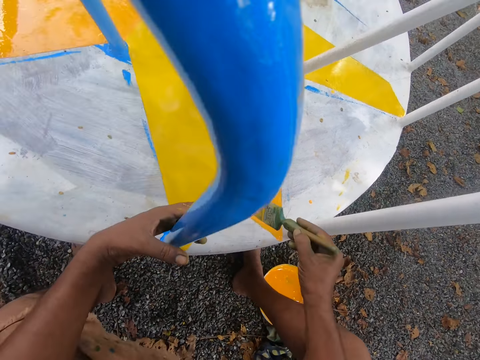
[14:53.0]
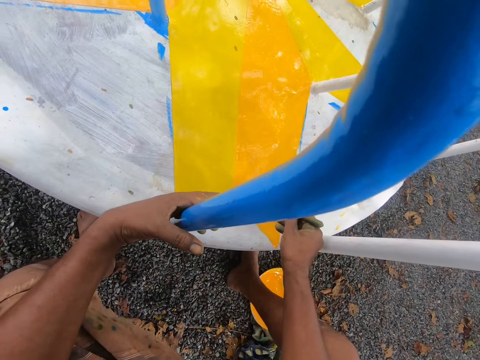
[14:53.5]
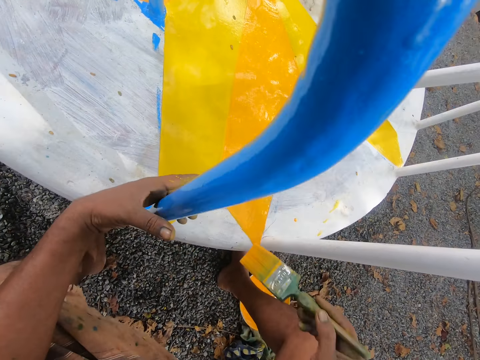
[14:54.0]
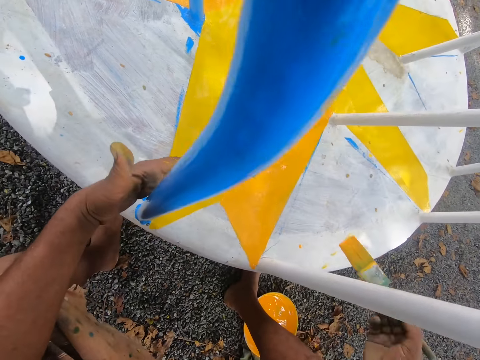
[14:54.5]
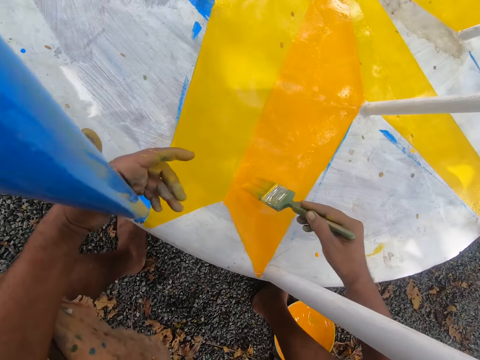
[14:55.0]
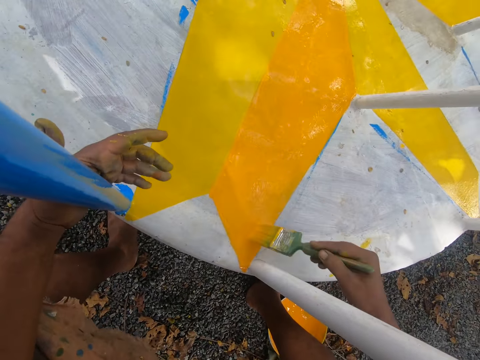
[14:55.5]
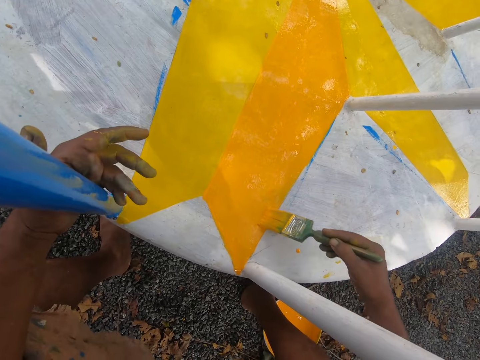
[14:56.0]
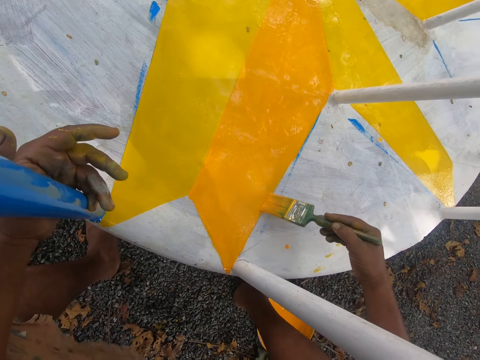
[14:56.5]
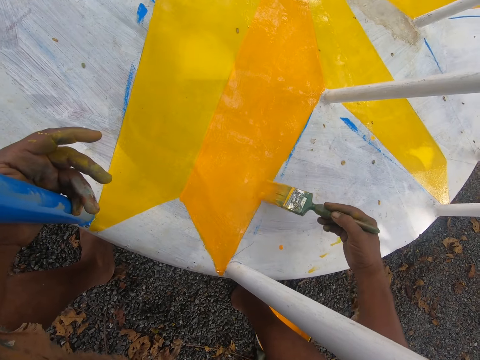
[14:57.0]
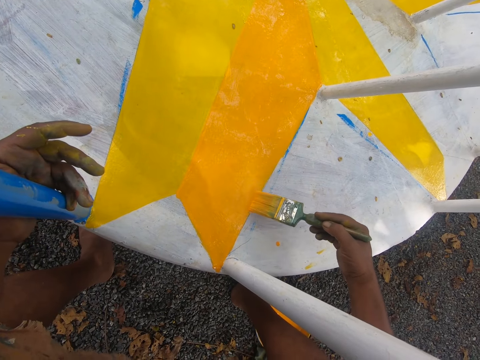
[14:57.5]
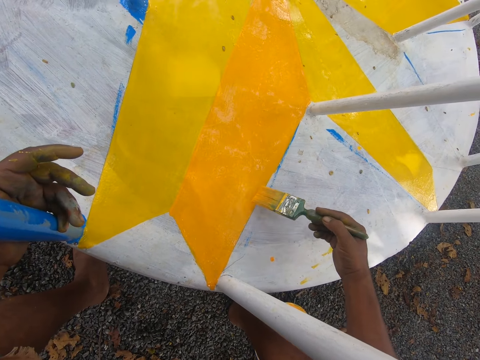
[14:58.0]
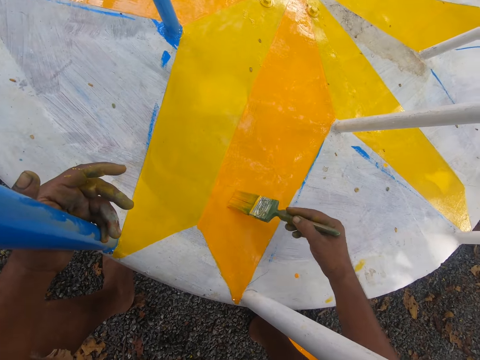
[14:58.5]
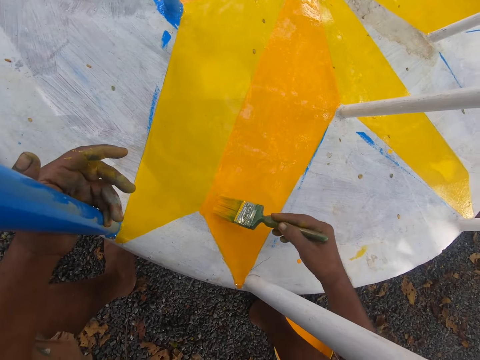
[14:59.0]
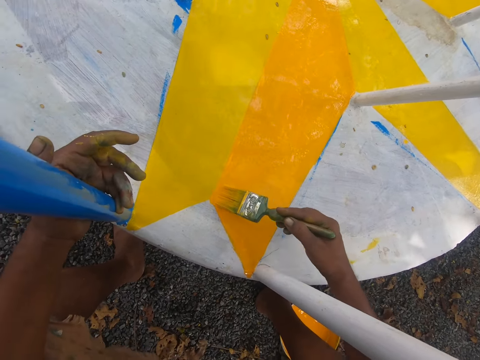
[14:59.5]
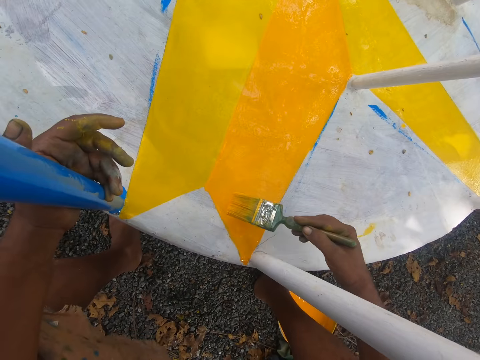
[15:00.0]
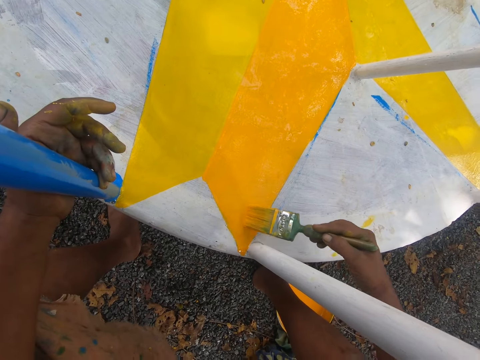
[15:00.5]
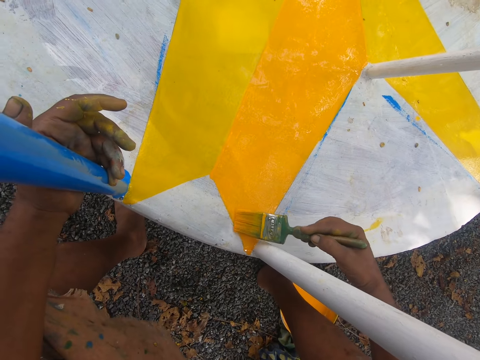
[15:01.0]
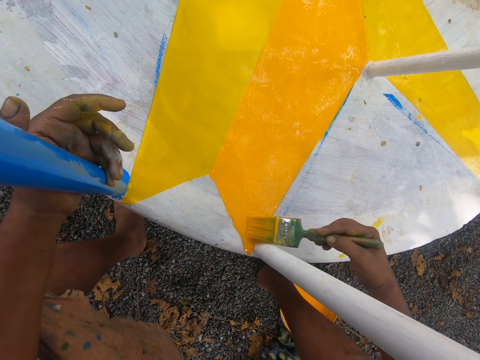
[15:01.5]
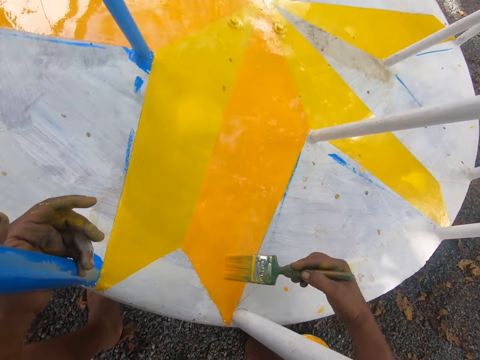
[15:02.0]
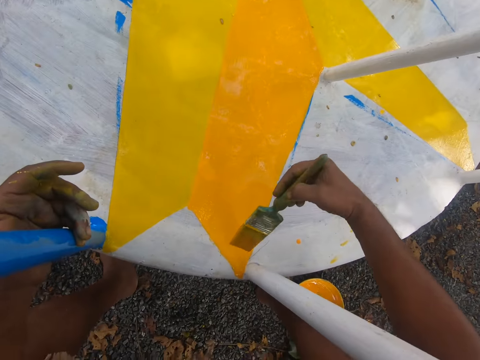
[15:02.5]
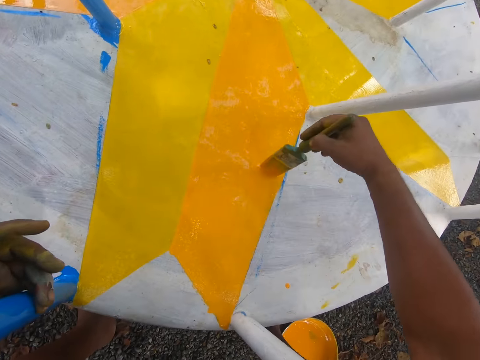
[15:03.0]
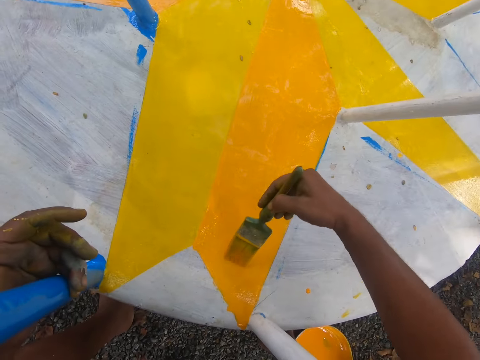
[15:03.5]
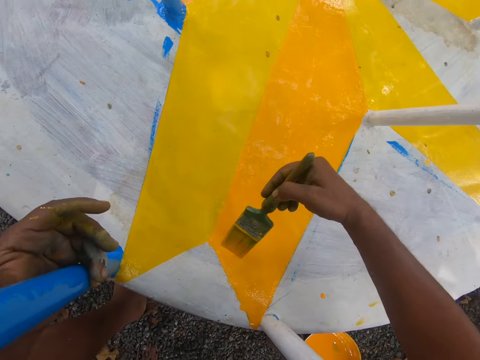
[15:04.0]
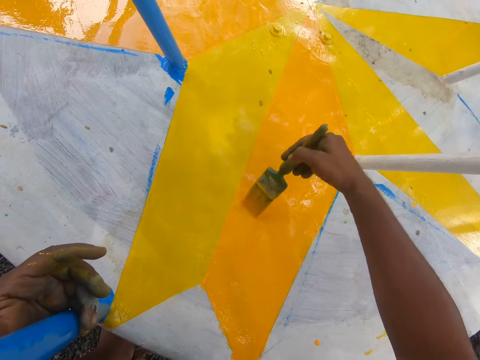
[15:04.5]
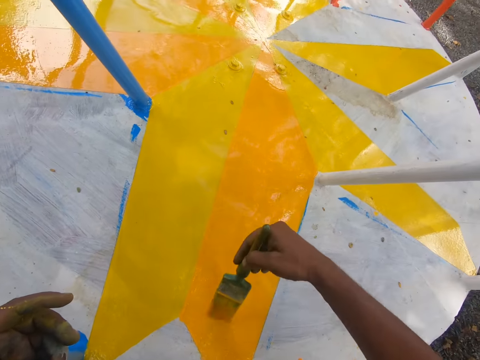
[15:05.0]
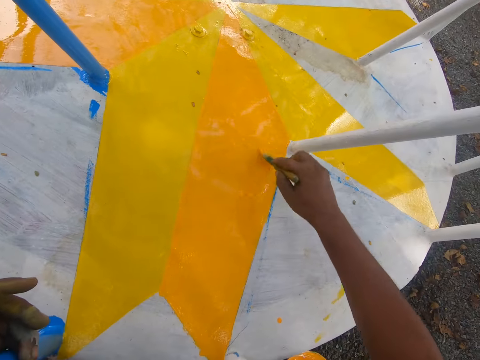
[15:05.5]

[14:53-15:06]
The camera wearer paints the playground carousel with the paintbrush in his right hand.

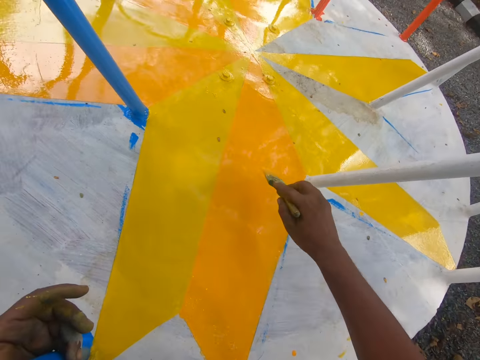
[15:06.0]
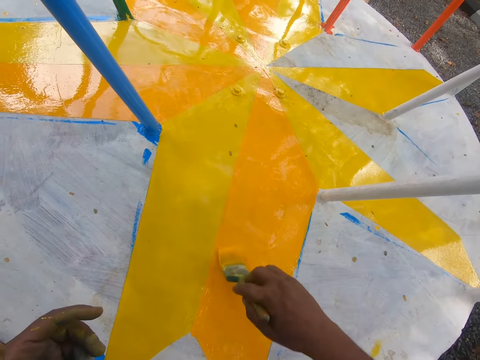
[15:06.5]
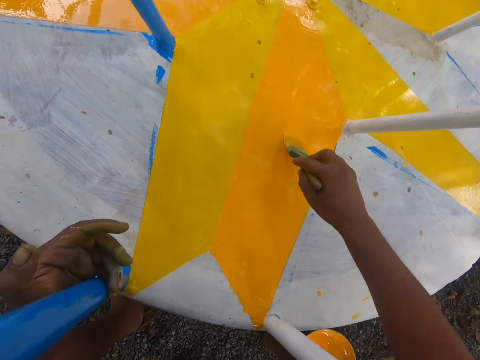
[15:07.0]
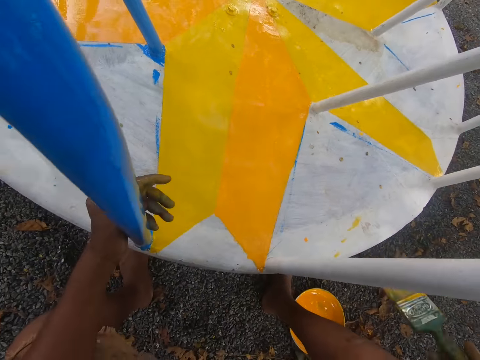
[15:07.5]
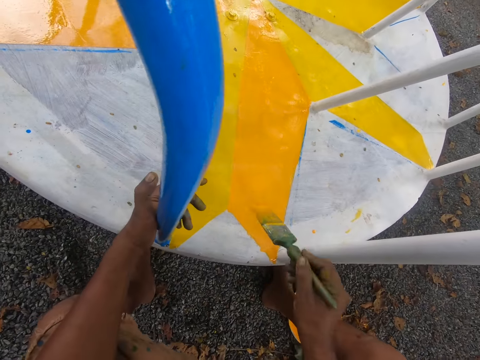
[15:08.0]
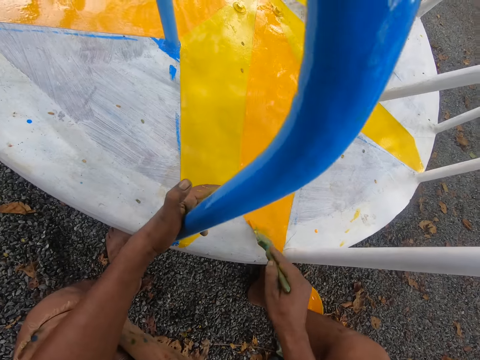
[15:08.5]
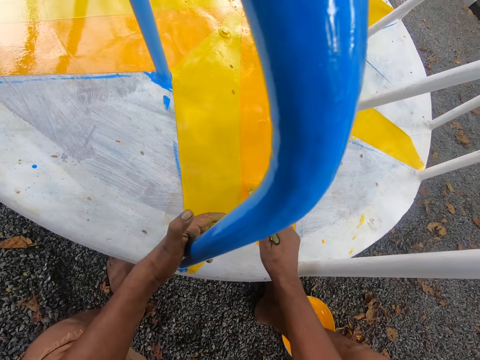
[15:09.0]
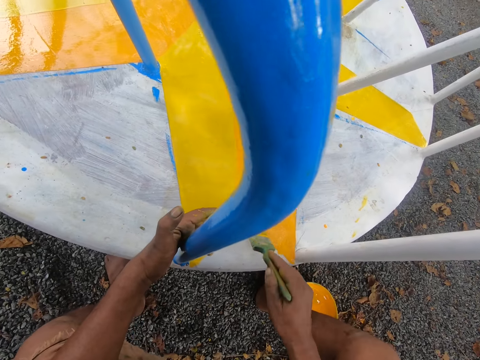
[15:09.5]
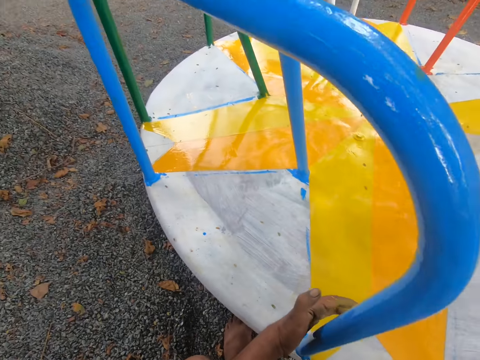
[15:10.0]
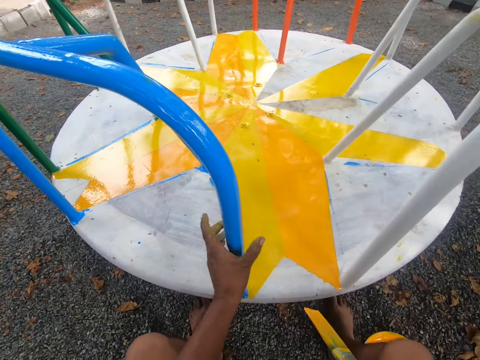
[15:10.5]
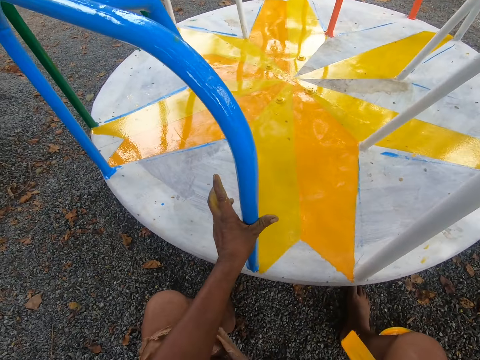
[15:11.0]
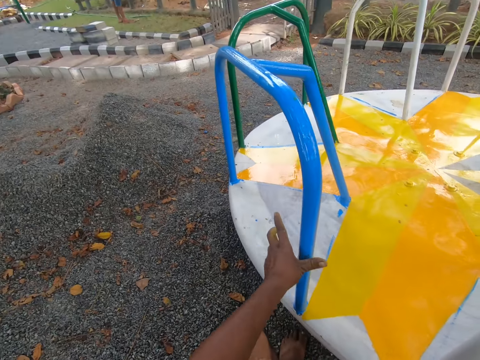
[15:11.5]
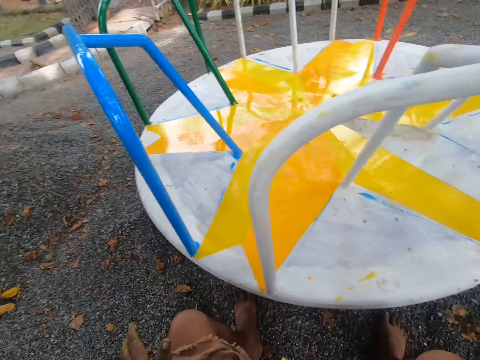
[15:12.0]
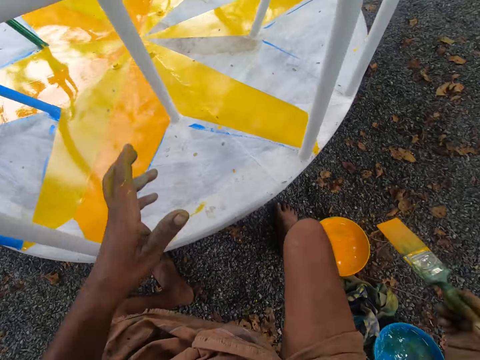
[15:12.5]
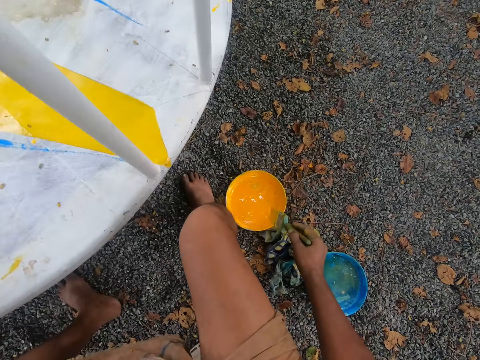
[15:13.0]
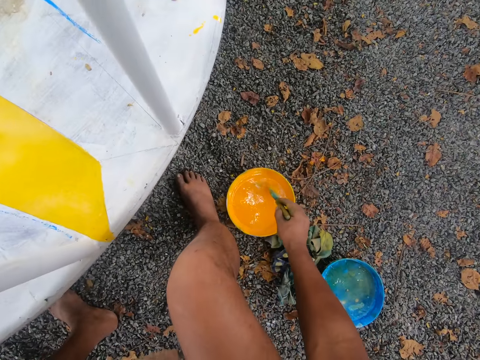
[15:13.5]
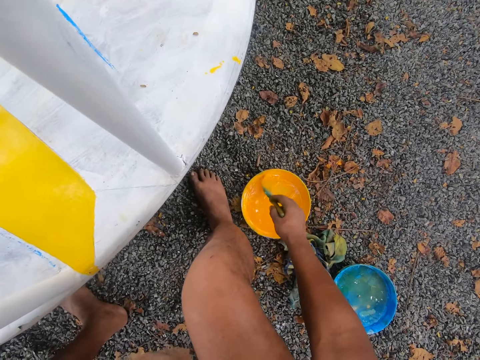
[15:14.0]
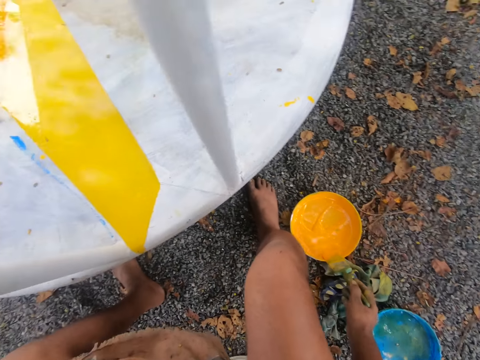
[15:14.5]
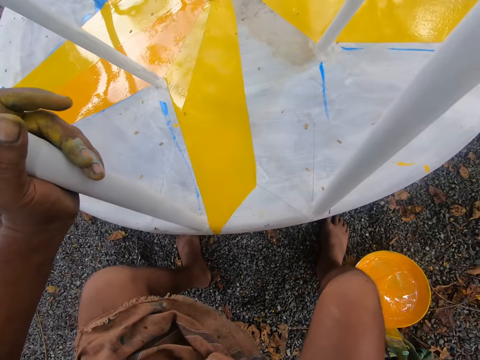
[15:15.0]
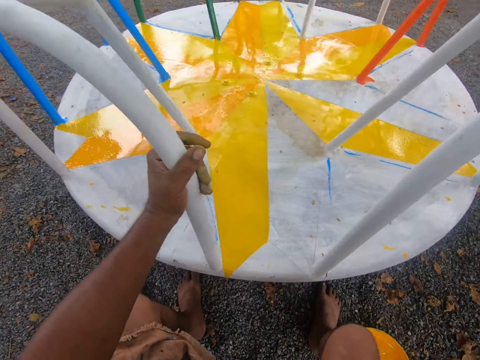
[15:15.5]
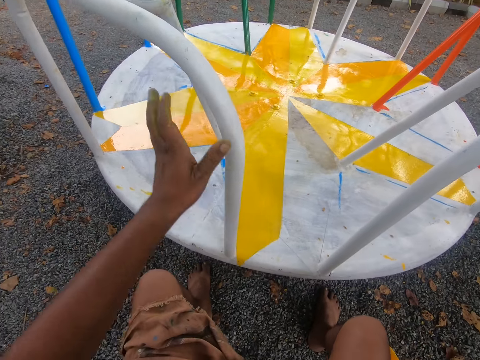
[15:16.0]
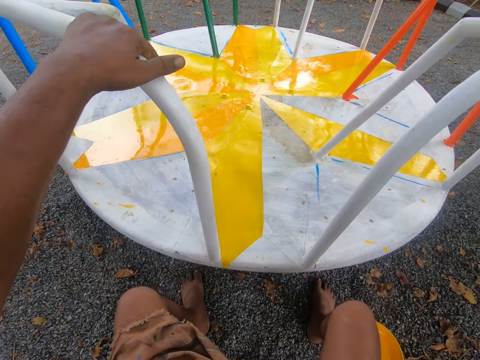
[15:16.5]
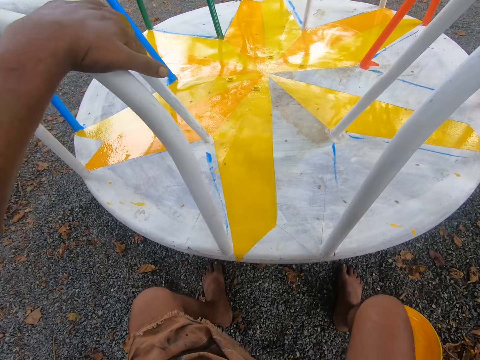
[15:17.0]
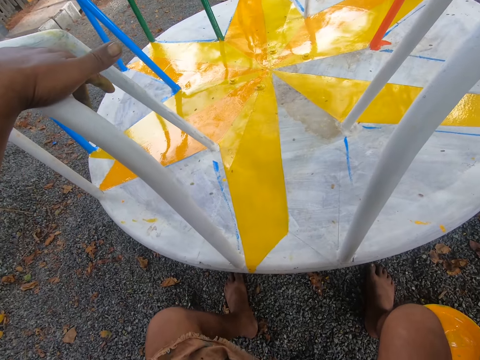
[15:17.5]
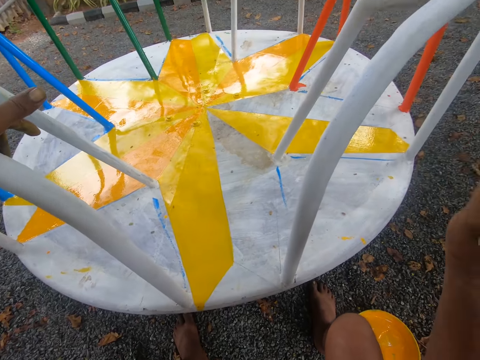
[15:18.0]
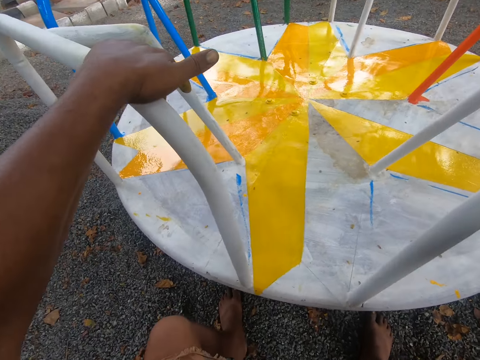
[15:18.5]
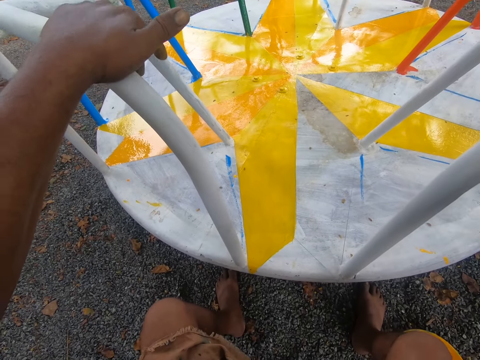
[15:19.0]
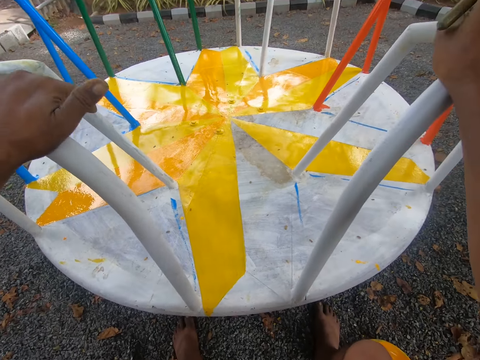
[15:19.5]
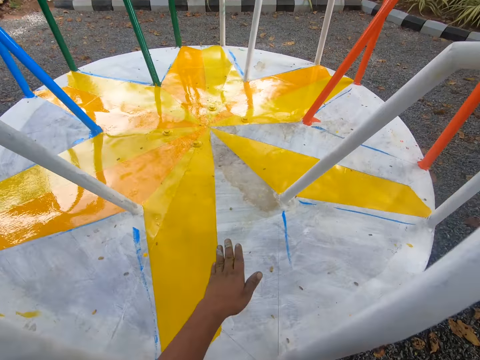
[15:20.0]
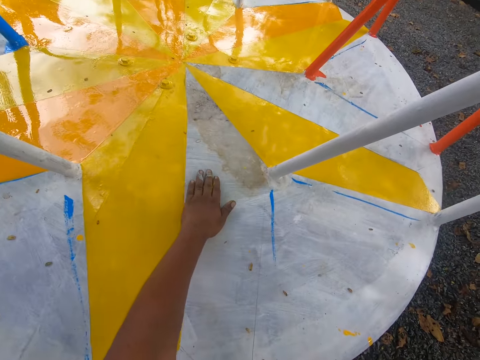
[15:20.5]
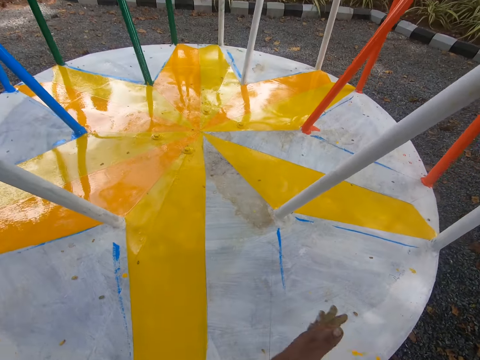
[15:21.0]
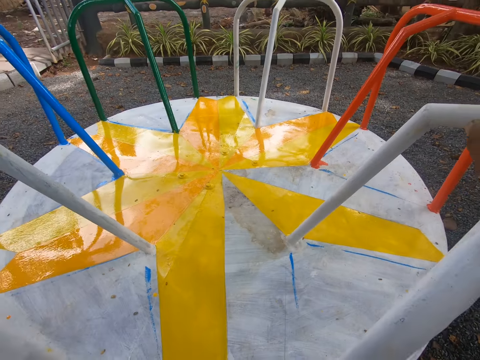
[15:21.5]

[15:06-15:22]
The camera wearer paints the playground carousel with the paintbrush in his right hand. He spins the playground carousel with his left hand. He dips the paintbrush in the bucket of paint on the ground with his right hand. He wipes the edge of the bucket of paint with the paintbrush in his right hand. He holds the handle with his left hand. He holds the handle again. He touches the handle with the paintbrush in his right hand. He touches the playground carousel with his left hand.
